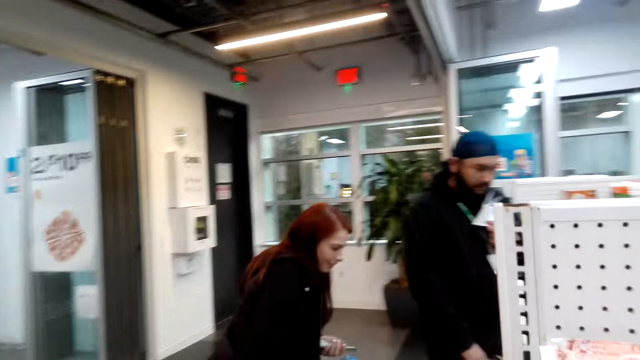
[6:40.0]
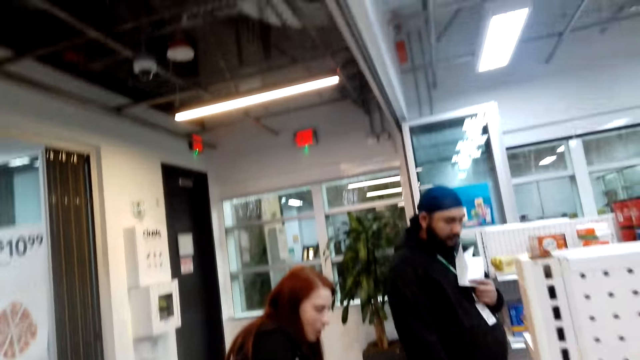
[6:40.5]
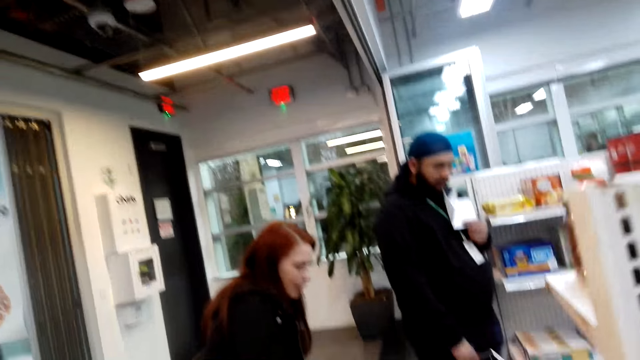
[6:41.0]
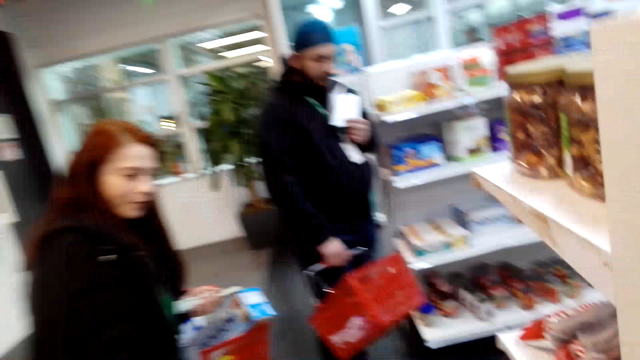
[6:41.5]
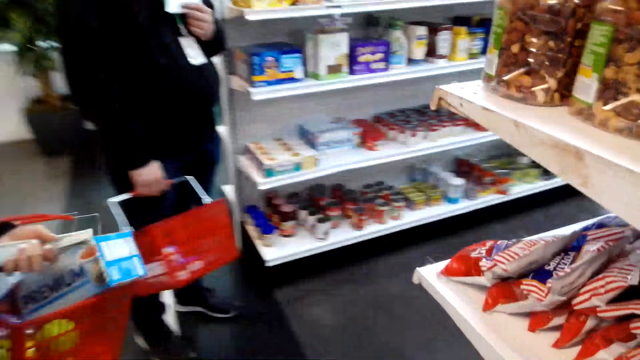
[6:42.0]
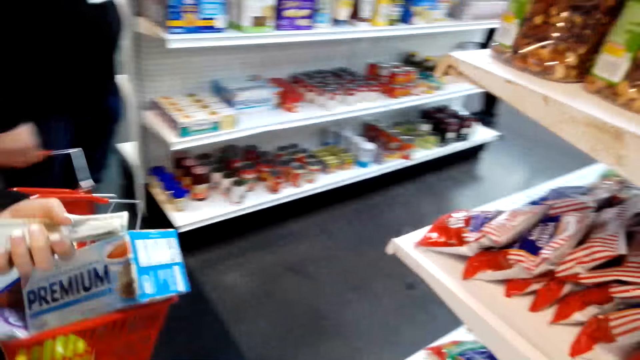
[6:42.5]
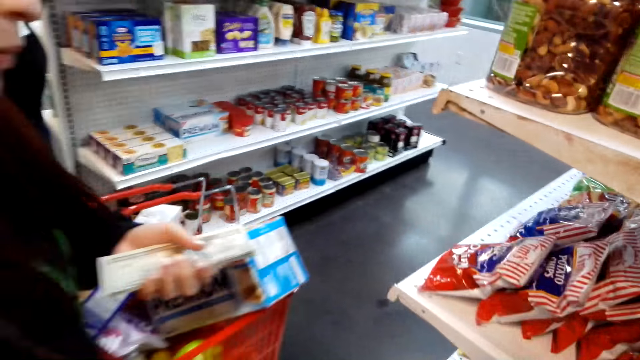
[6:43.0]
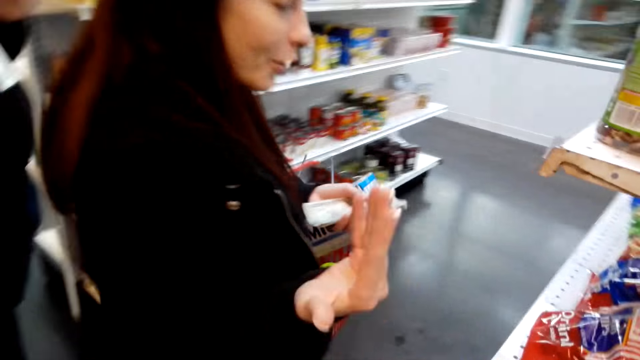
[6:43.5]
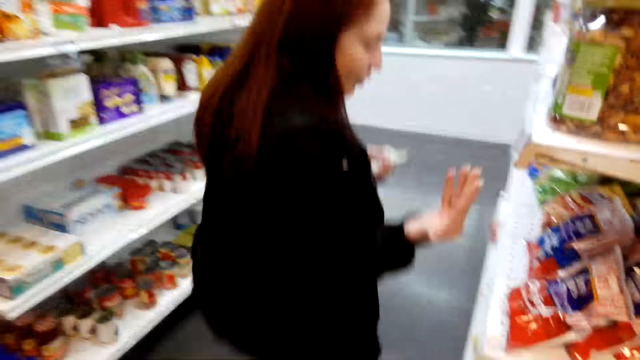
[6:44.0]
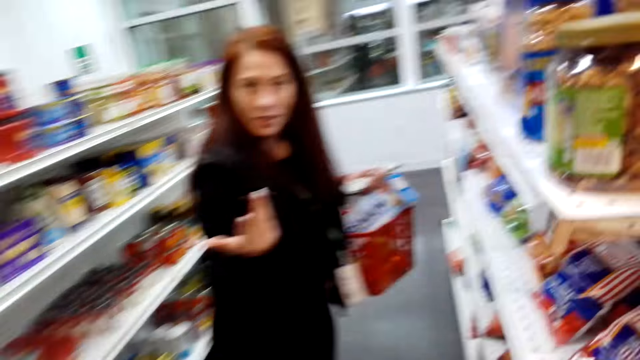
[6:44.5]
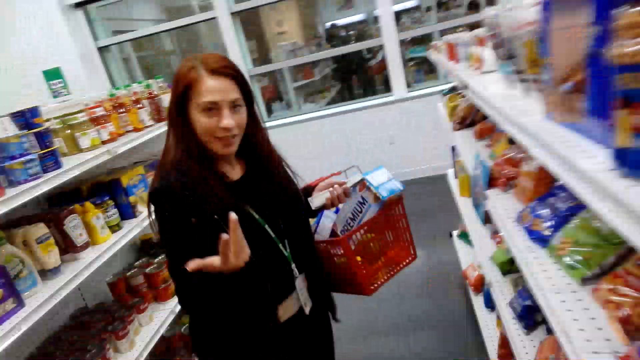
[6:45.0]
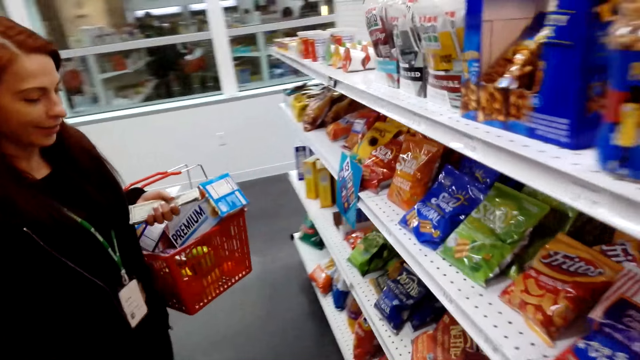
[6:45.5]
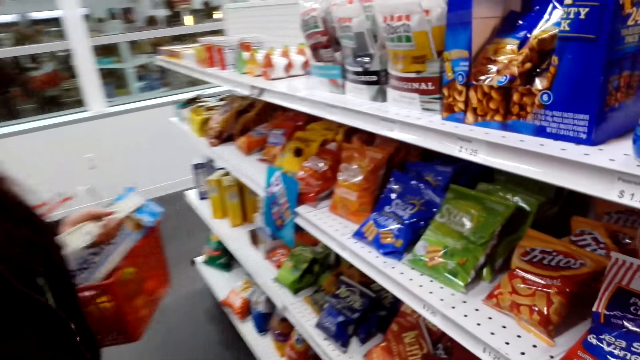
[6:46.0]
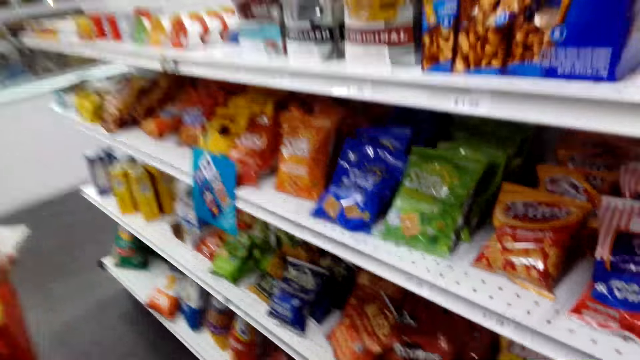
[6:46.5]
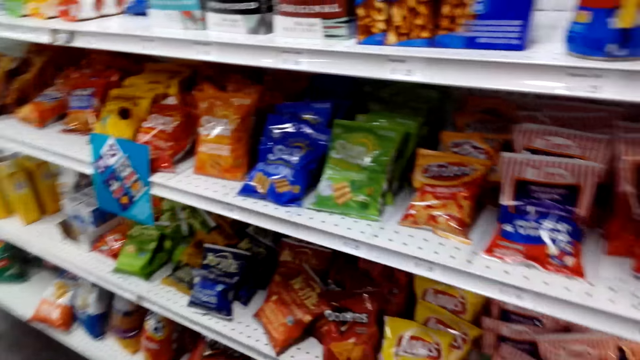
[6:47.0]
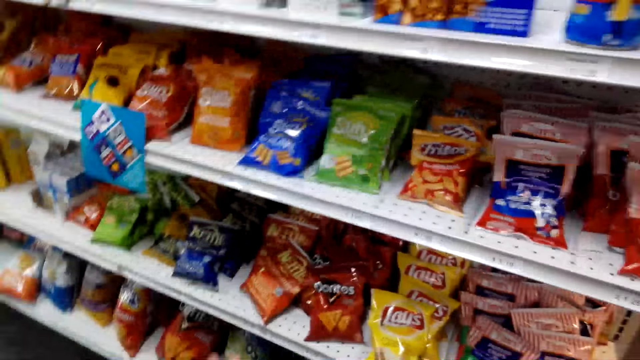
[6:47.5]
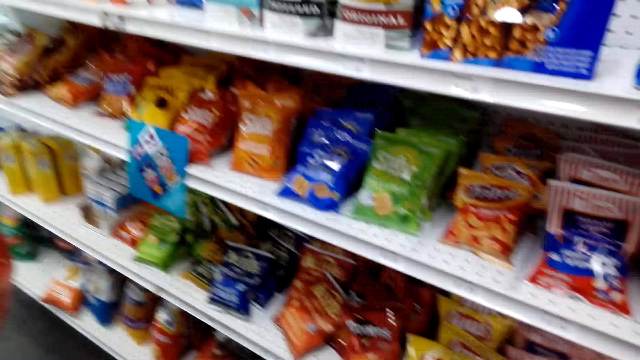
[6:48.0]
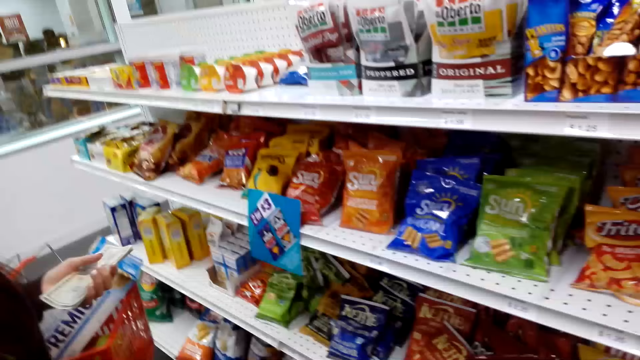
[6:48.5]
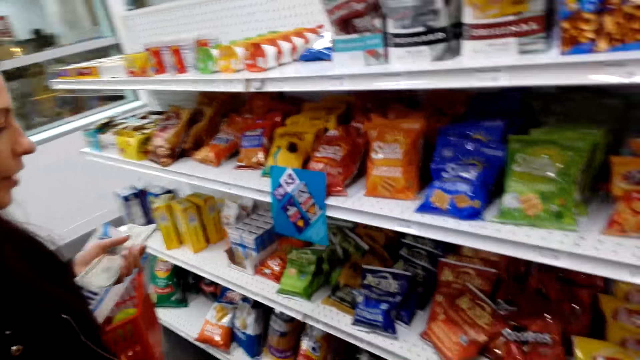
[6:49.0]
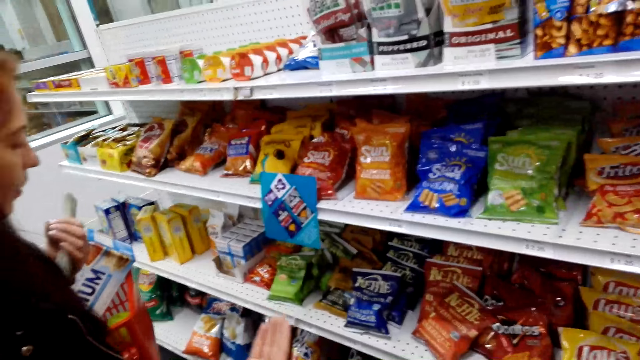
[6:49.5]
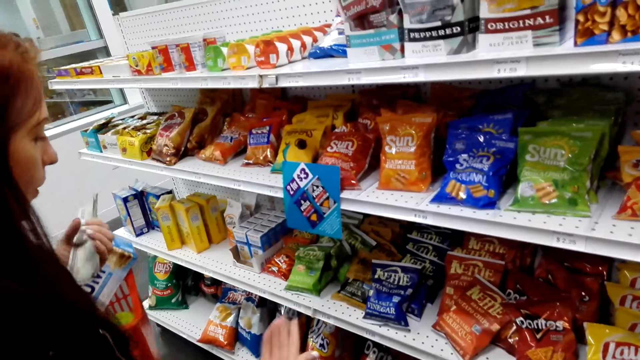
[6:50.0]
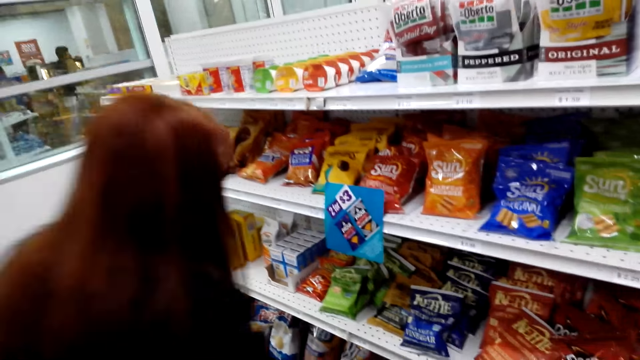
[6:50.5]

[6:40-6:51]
The lady holds the basket. The camera wearer walks in the supermarket. The lady talks with the camera wearer. The camera wearer holds the sachet.

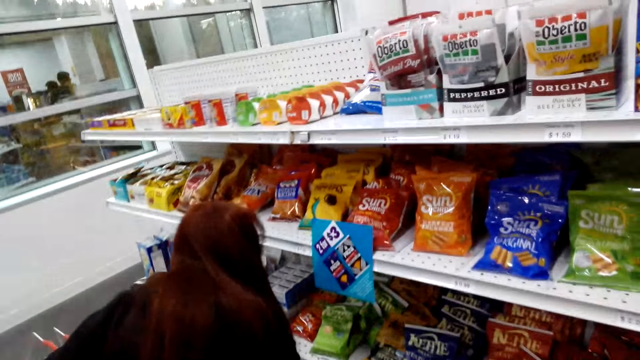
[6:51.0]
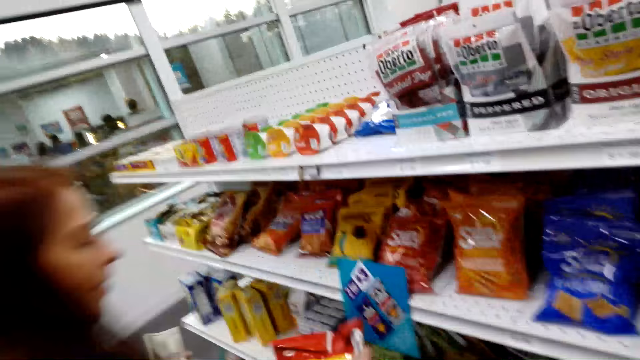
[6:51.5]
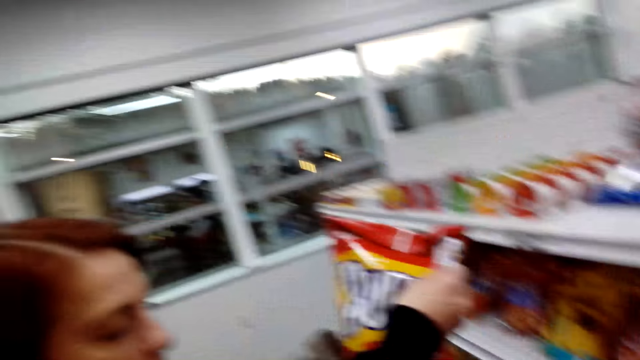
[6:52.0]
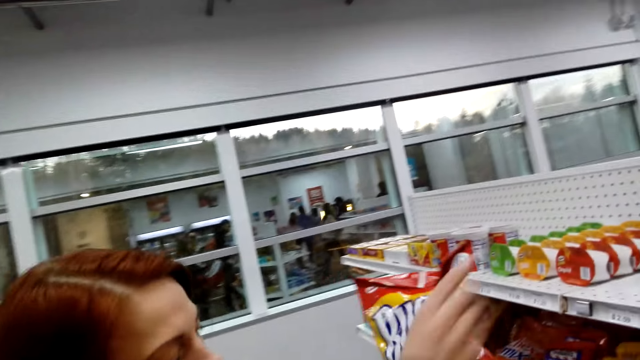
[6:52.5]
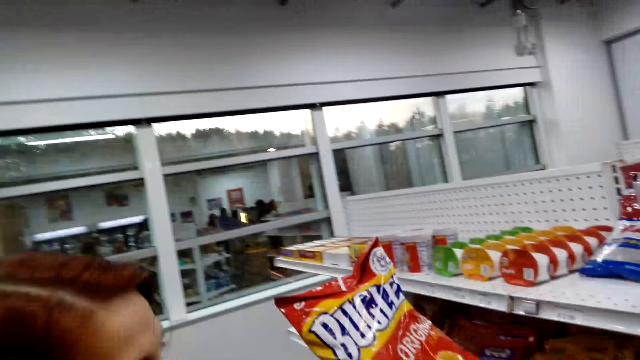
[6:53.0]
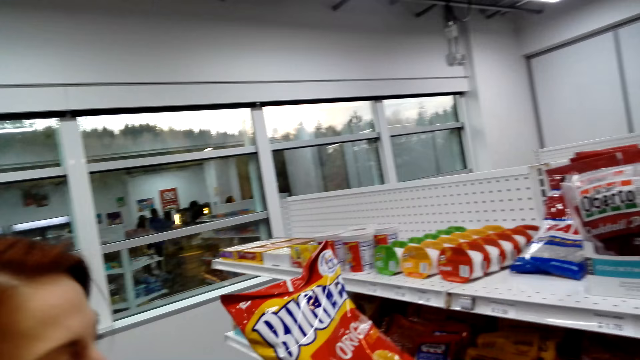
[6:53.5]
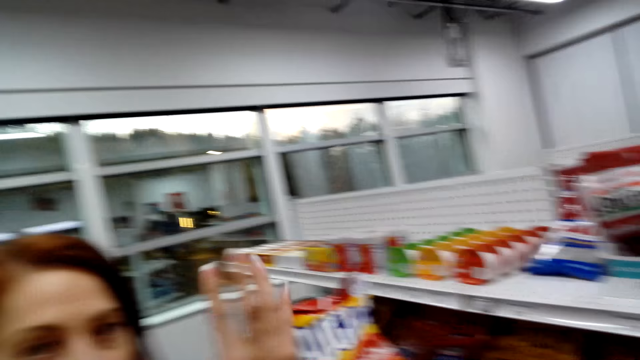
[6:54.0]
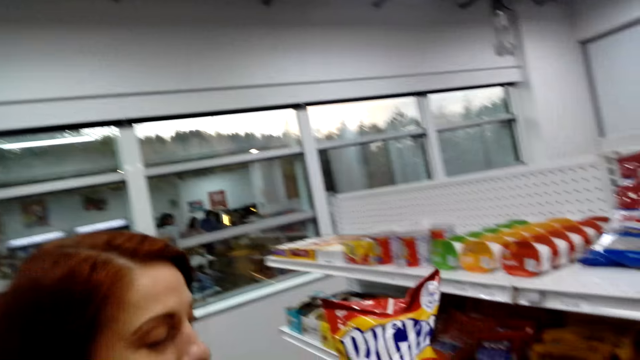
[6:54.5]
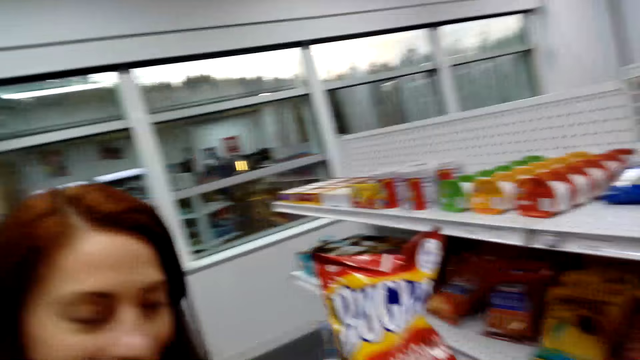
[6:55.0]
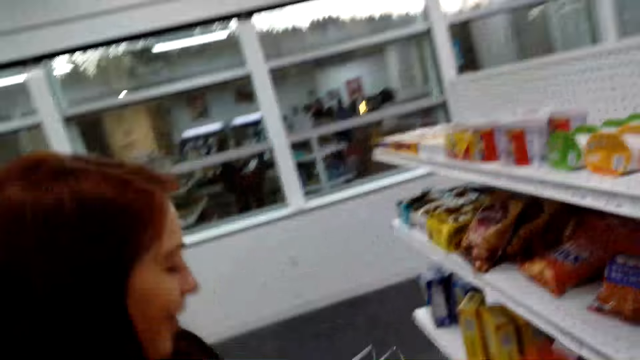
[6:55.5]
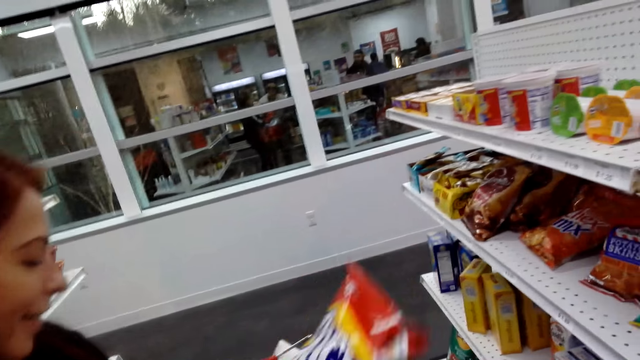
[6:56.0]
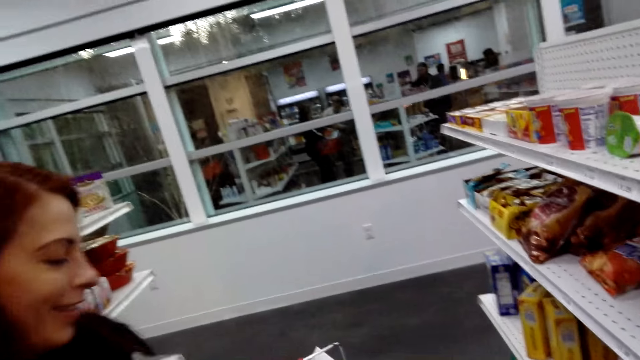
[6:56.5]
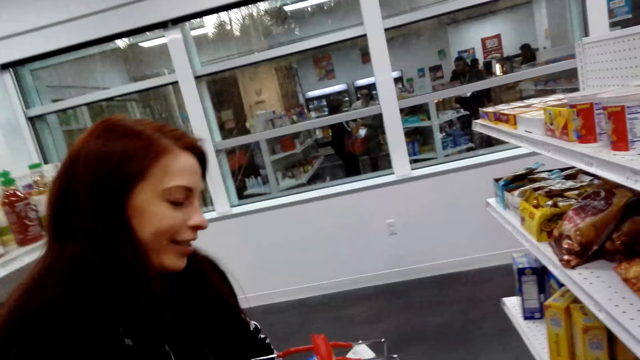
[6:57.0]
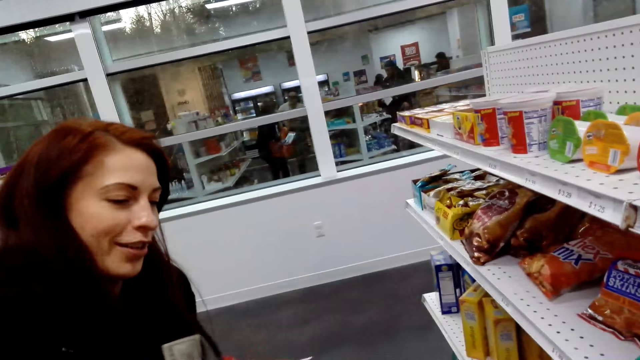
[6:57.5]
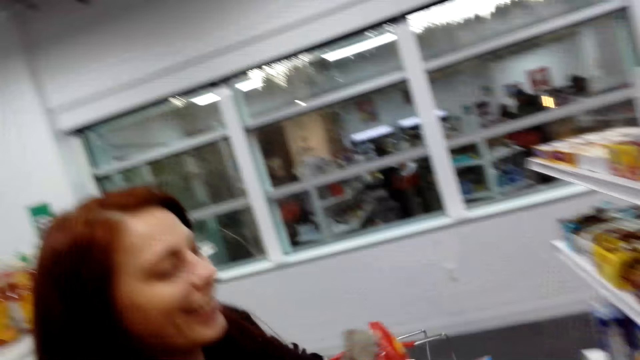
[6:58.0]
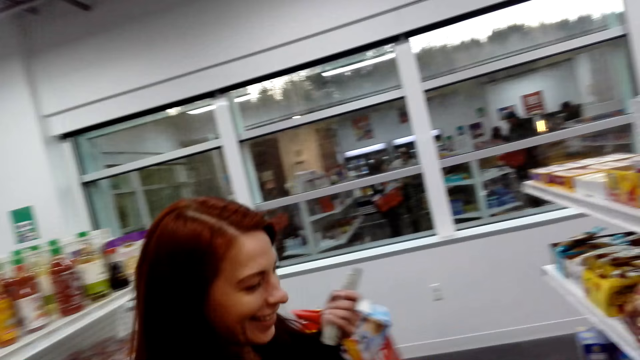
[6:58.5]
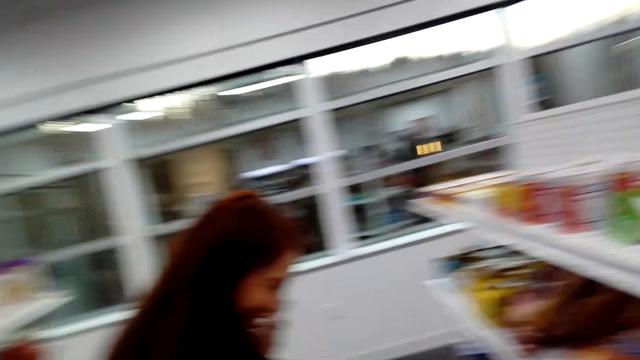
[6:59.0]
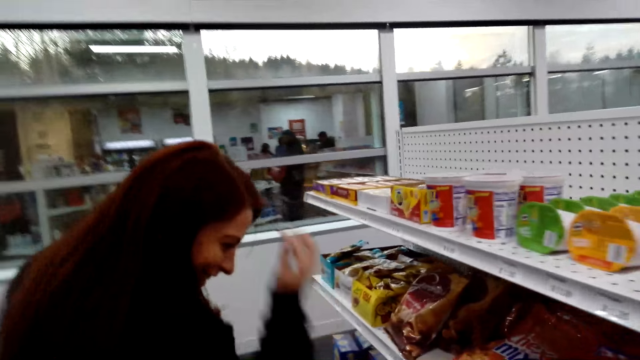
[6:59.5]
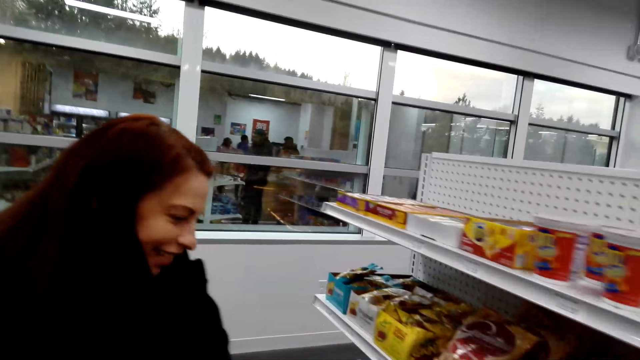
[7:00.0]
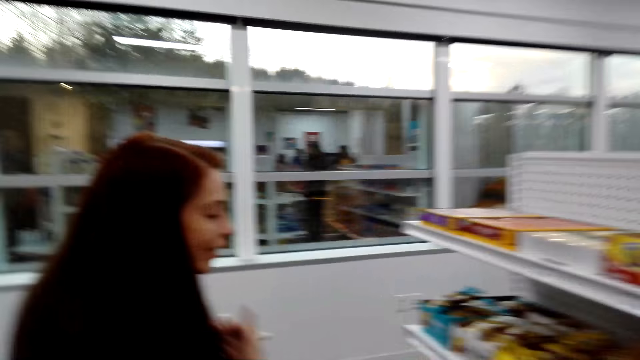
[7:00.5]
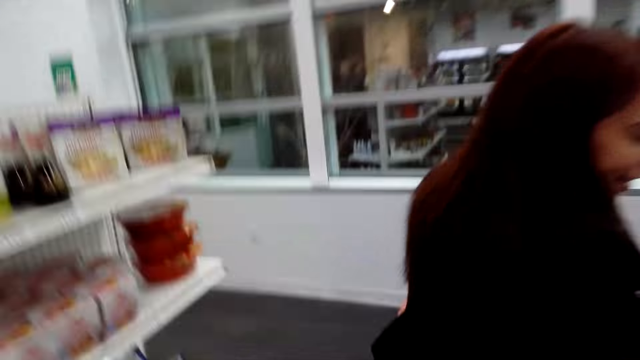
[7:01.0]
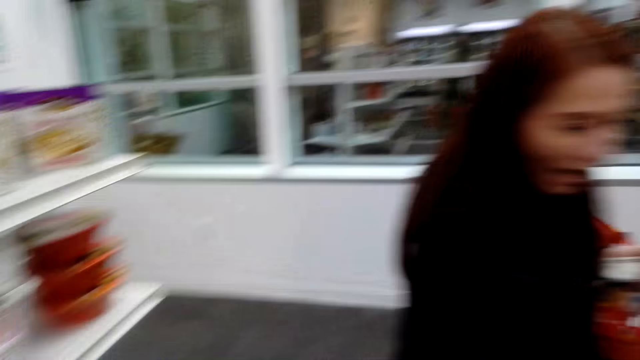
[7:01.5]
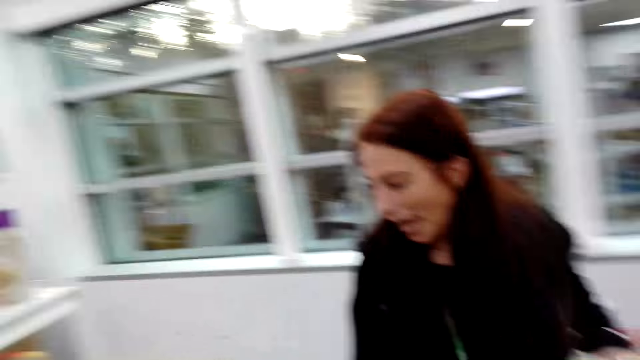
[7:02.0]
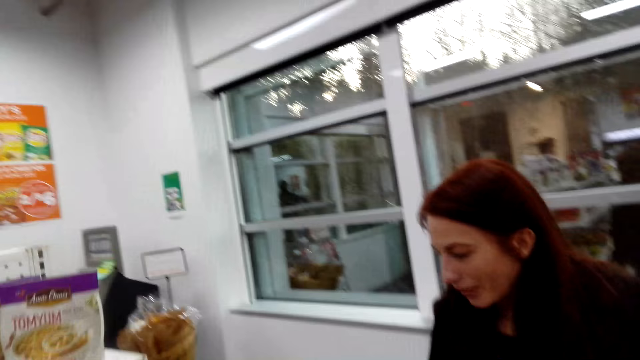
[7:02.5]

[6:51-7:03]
The lady picks up bugles. The camera wearer holds the sachet. They talk with the lady.
